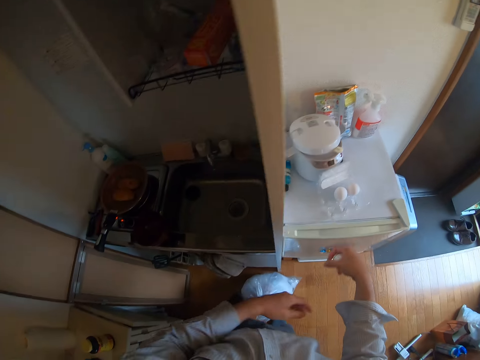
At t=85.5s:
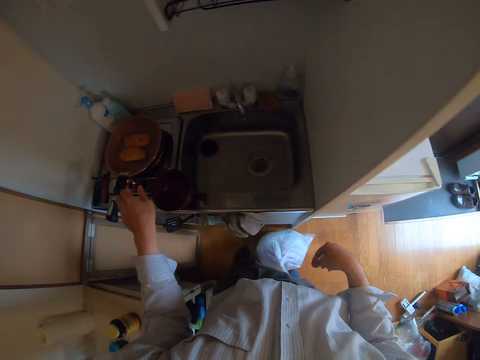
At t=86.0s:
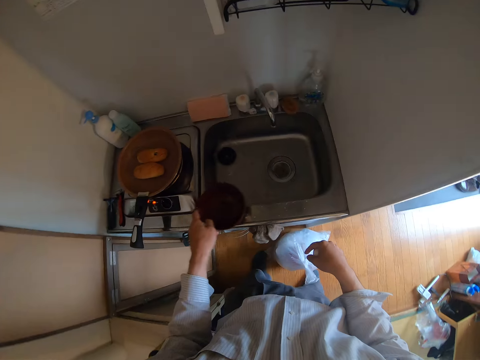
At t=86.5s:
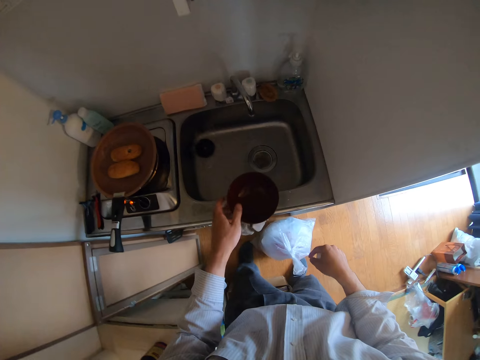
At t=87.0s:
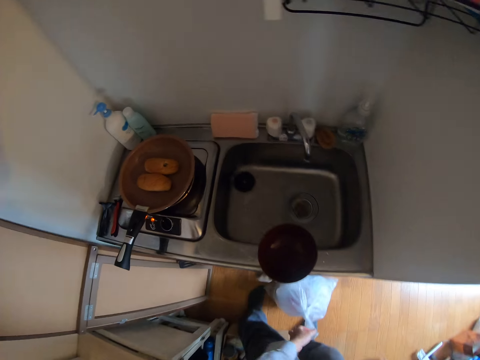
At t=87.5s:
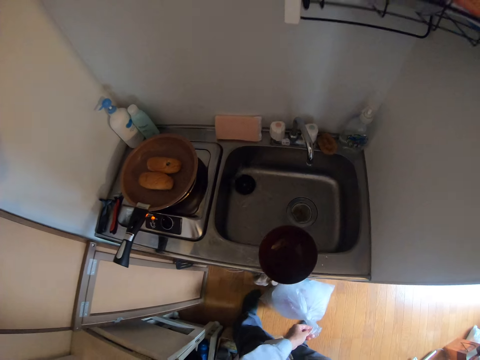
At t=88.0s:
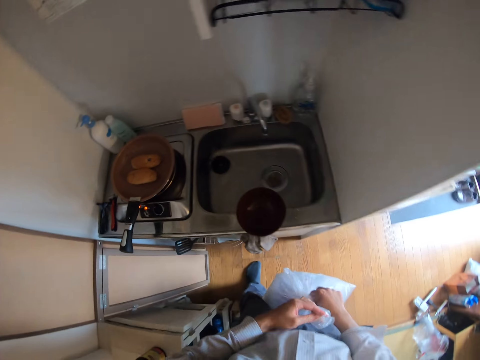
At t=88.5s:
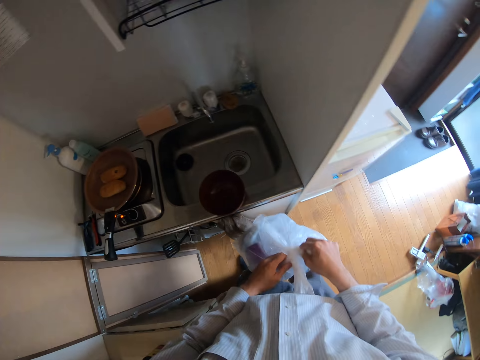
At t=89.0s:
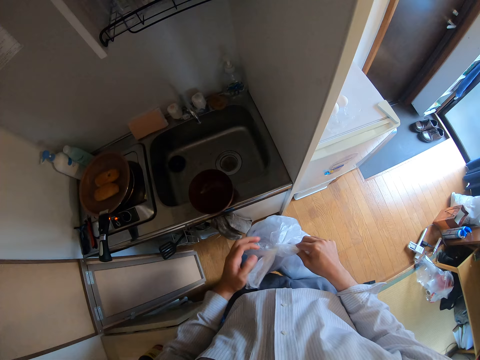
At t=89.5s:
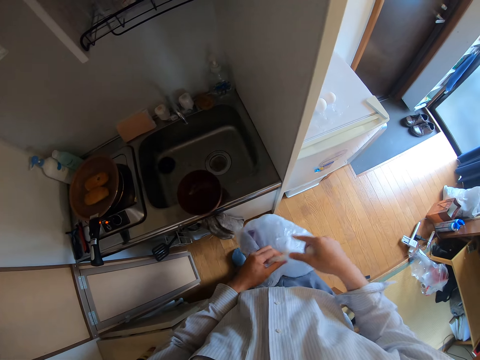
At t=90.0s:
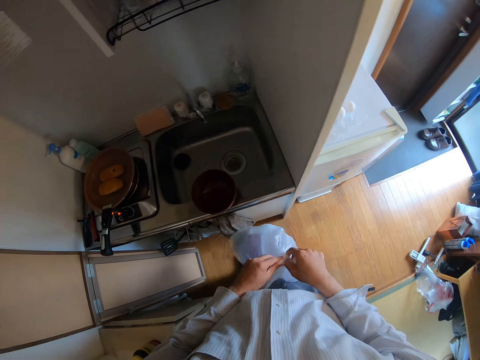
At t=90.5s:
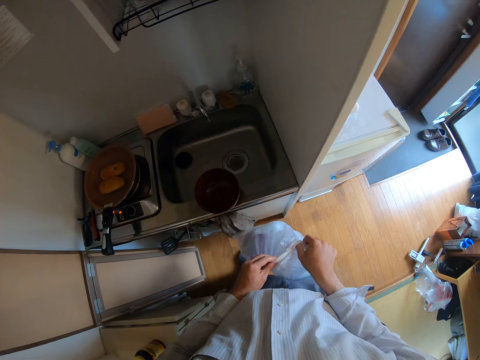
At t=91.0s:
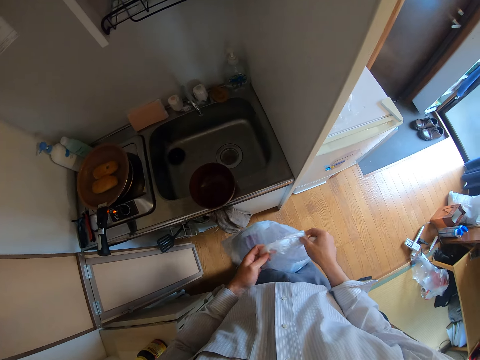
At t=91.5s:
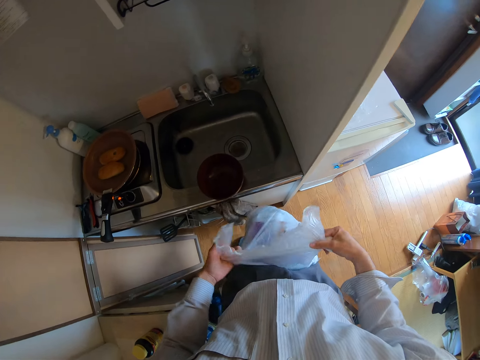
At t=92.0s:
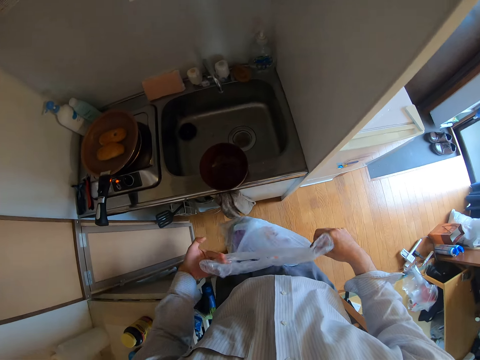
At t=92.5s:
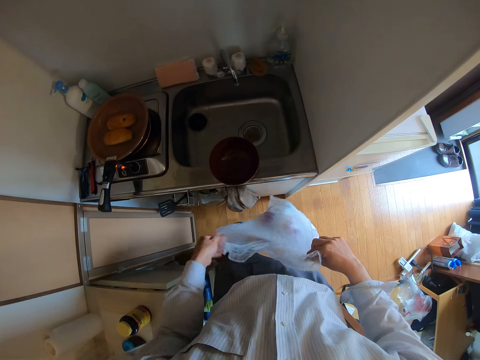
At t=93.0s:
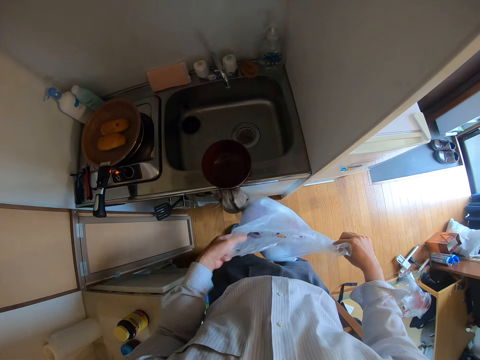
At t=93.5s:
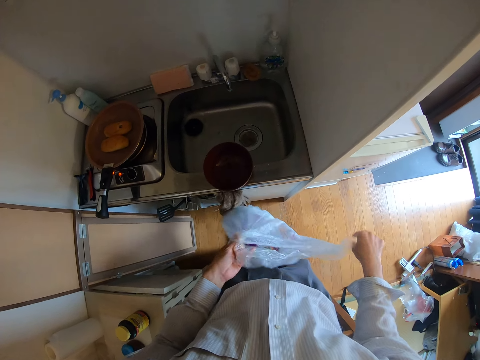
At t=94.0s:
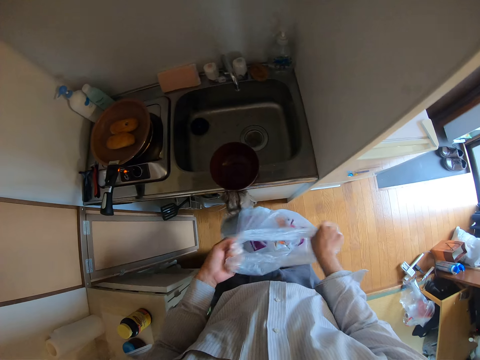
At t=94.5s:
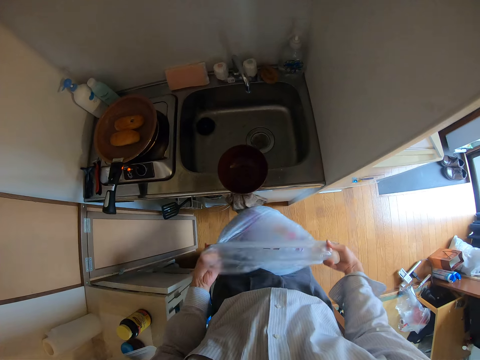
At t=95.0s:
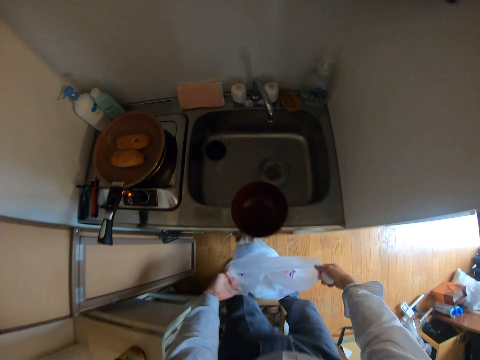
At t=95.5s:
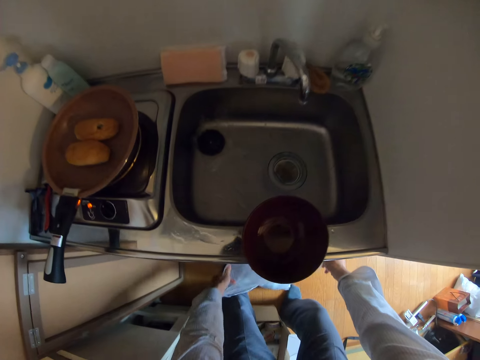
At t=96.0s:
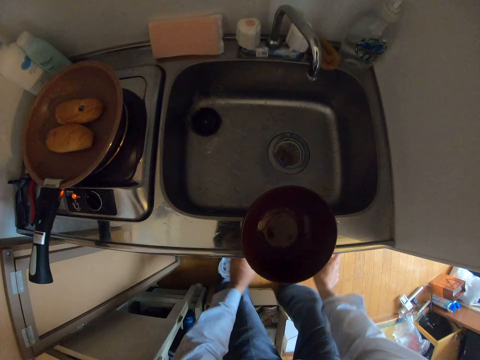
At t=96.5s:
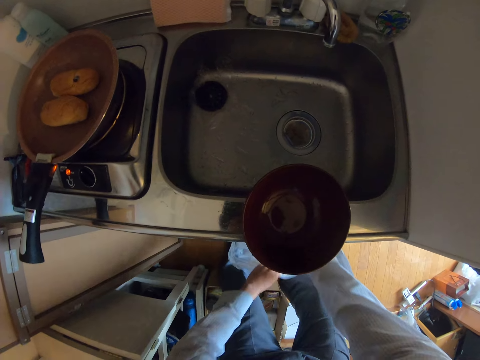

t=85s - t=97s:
The camera wearer moves his hands away from the tray. He moves the bowl on the edge of the sink. He holds the bowl with his hand. He lowers his hand towards the paper bag. He picks up the waste polythene bag from the floor. He holds the paper bag with his hand. He moves his other hand towards the paper bag. He holds the paper bag with both his hands. He pulls on the paper bag with his hands. He opens the waste polythene bag. He folds the paper bag. He places the waste polythene bag on the floor. He lowers his hands towards the floor.

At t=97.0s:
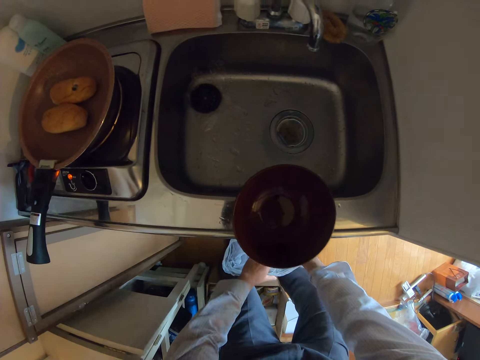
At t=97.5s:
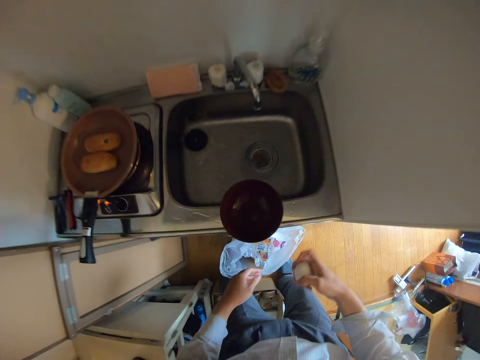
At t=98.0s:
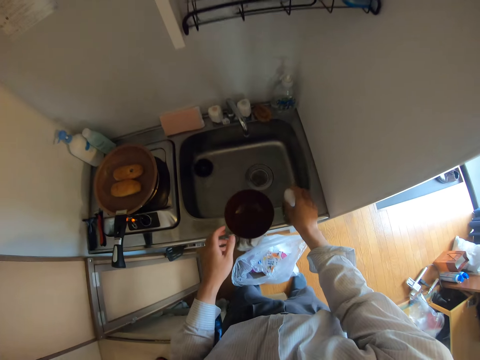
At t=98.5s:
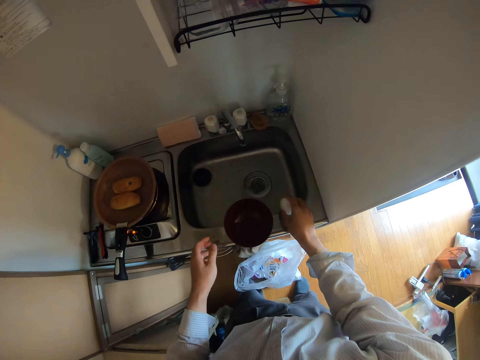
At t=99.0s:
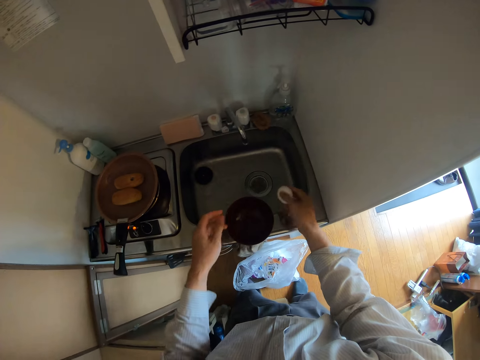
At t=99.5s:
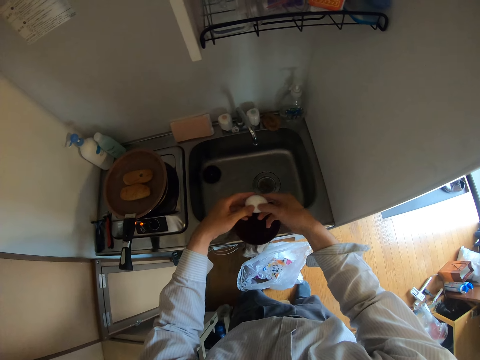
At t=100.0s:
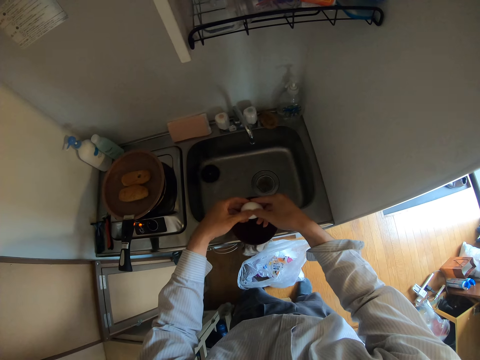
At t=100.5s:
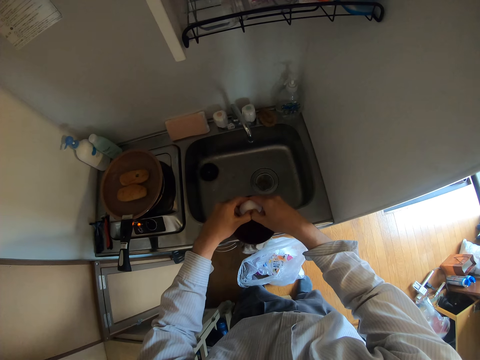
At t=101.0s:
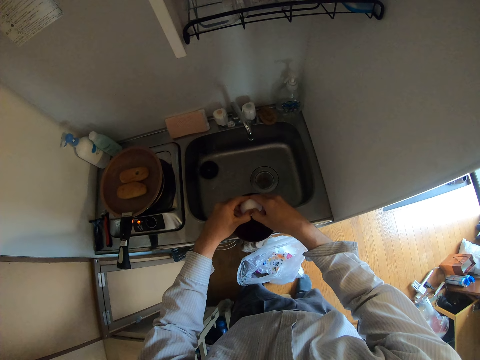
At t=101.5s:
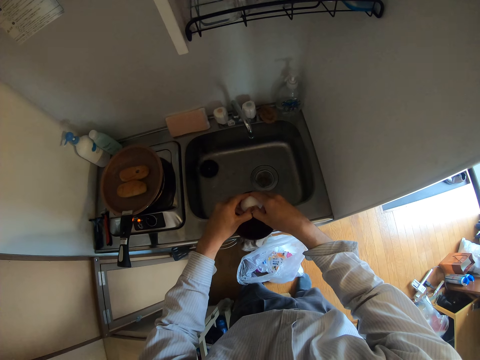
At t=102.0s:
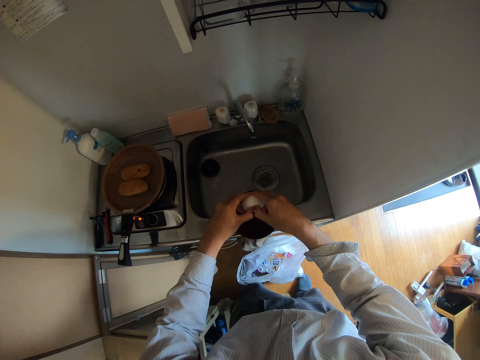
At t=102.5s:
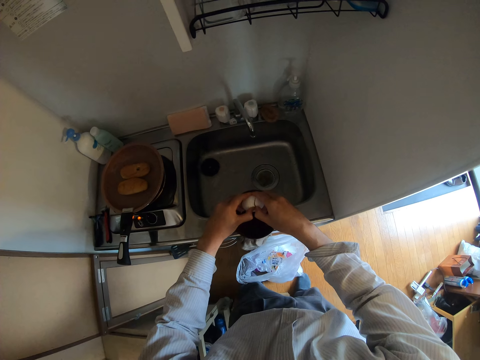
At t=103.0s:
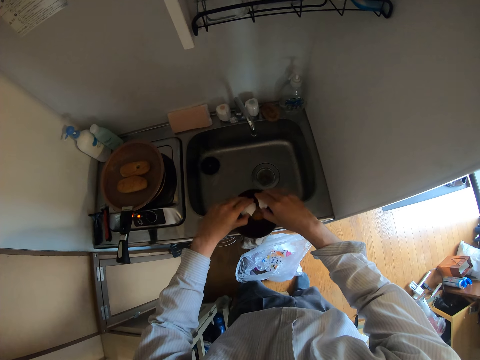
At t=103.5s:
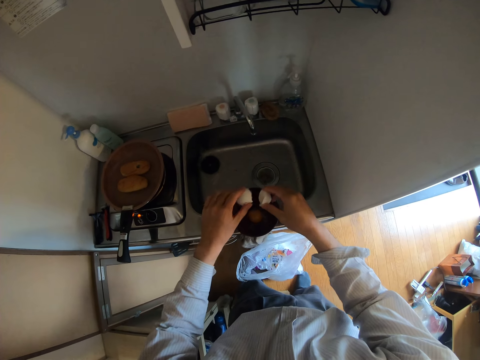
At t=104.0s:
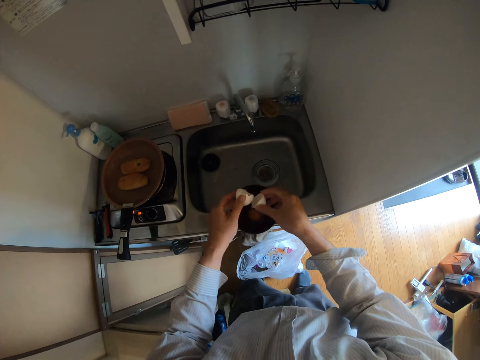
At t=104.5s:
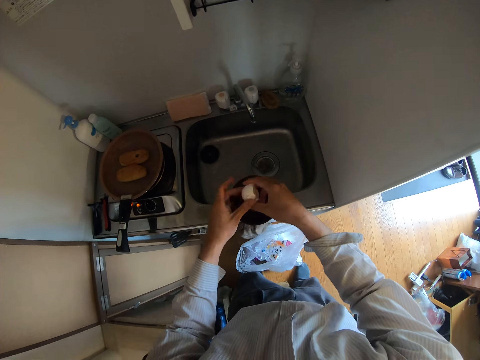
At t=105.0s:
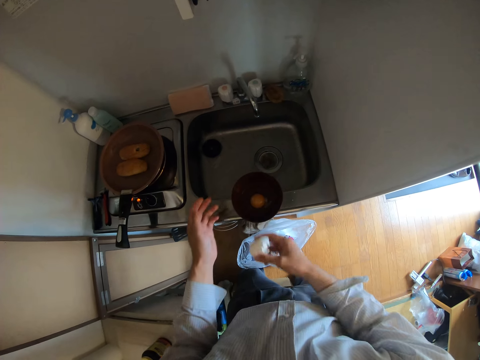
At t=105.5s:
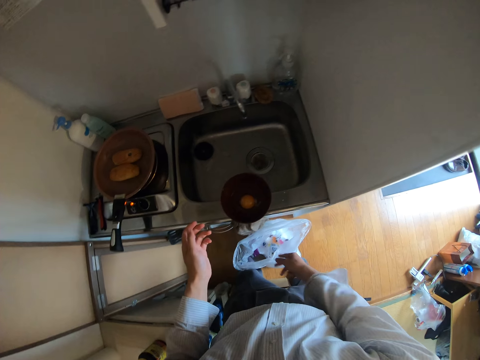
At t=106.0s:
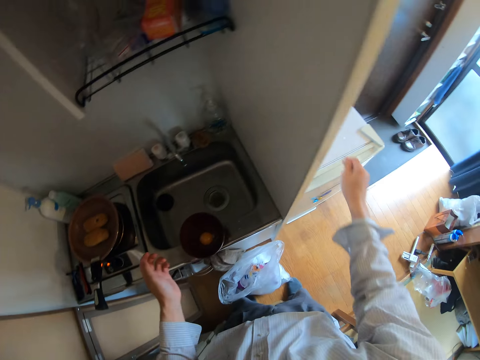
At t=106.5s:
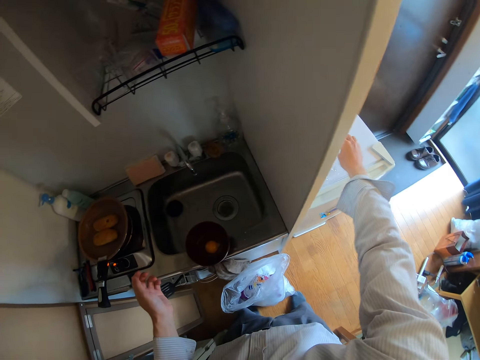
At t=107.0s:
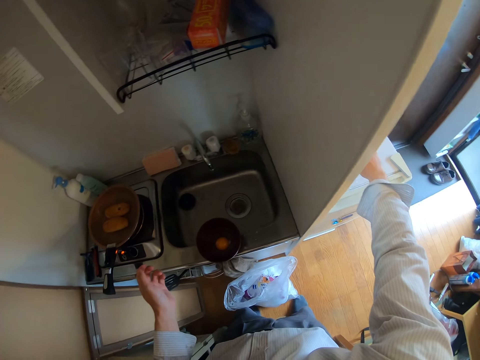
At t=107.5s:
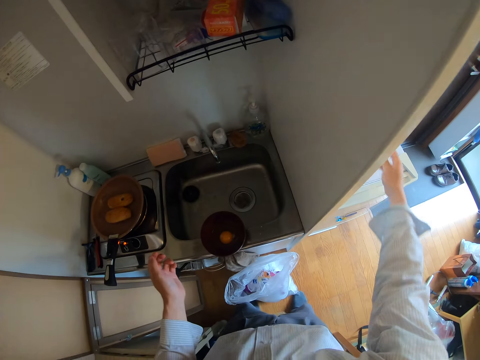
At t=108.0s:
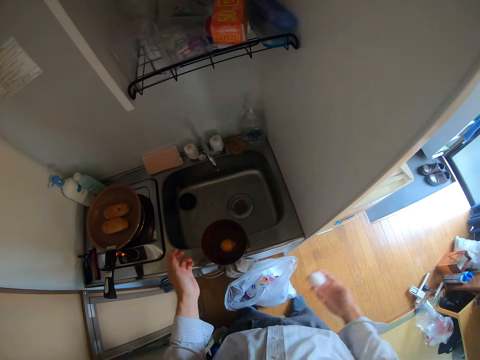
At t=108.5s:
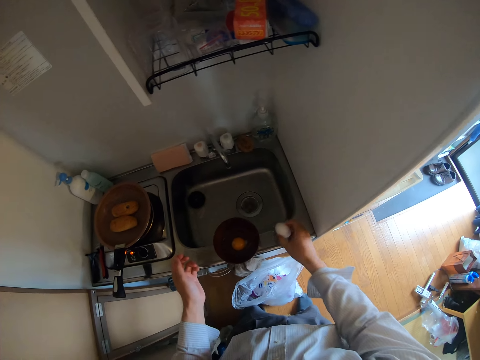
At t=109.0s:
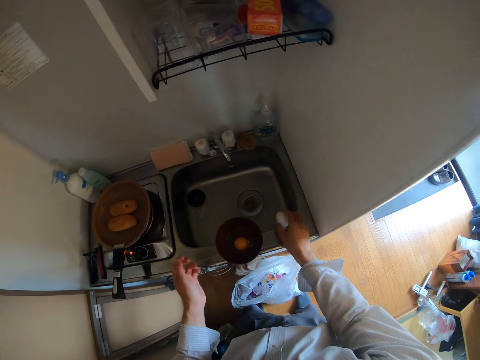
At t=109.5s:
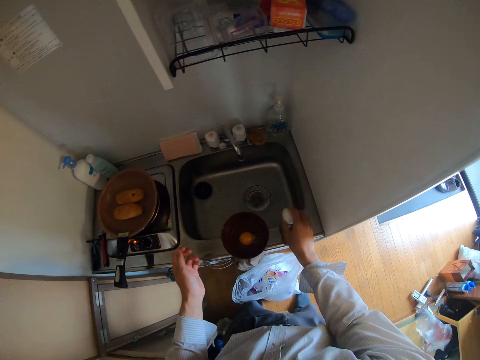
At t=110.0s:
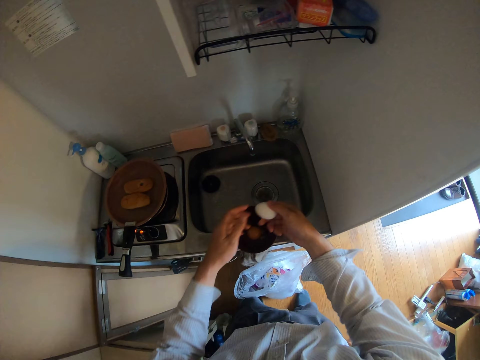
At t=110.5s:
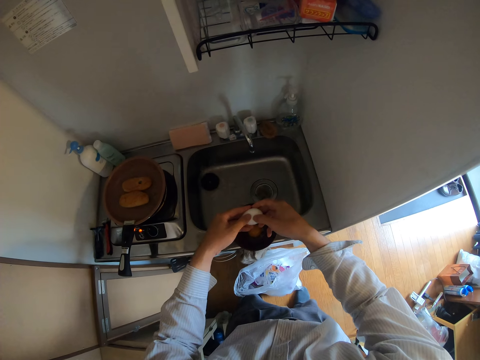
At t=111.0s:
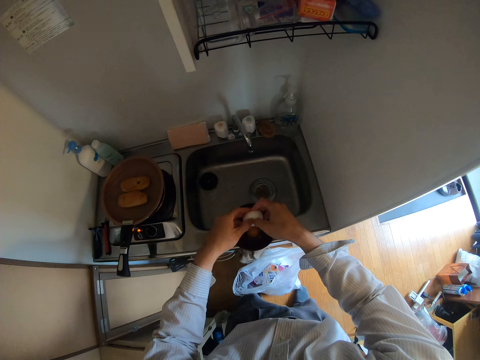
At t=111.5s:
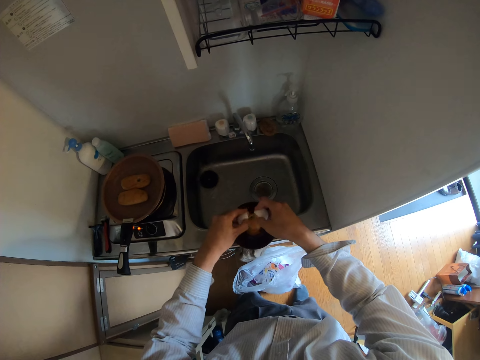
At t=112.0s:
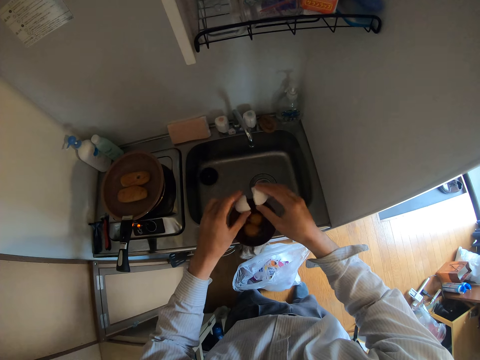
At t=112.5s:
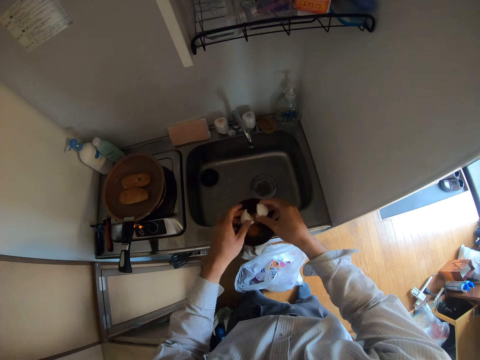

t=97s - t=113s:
The camera wearer moves his hand towards the sink. He cracks the egg on the edge of the sink. He moves his hands towards the bowl. He holds the egg with both his hands. He opens the egg into the bowl. He pulls on the egg with his hands. He pours the egg yolk in the bowl. He shakes the egg shells. He joins the shells together. He places the shells on his other hand. He lowers his hand towards the paper bag. He throws the shells in the paper bag. He moves his hand towards the fridge. He picks up another egg from the egg crate. He holds the egg with his hand. He moves the egg towards the bowl. He cracks the egg on the edge of the sink. He moves his hands towards the bowl. He holds the egg with both his hands. He pulls on the egg with his hands. He opens the egg into the bowl. He pours the egg yolk in the bowl. He shakes the egg shells.
